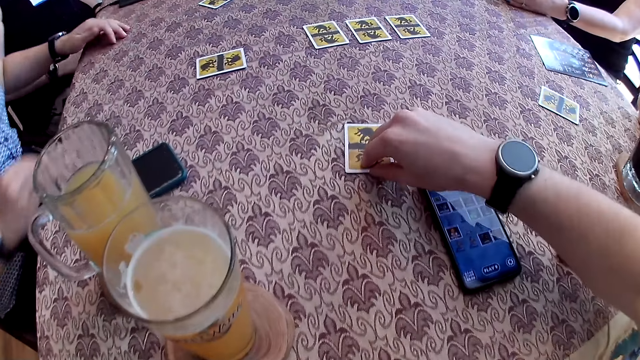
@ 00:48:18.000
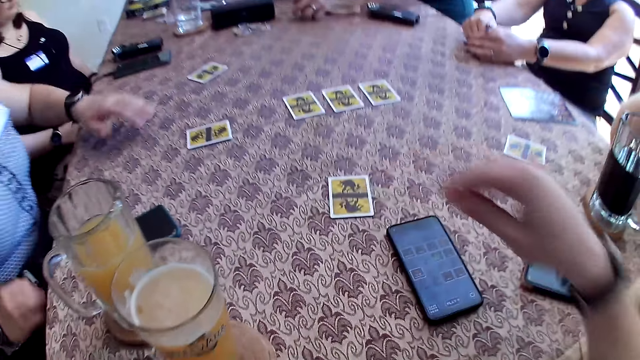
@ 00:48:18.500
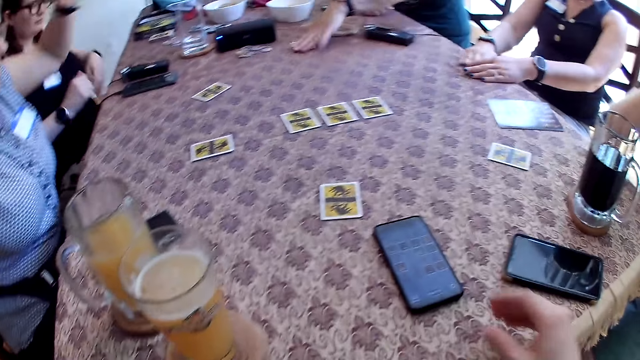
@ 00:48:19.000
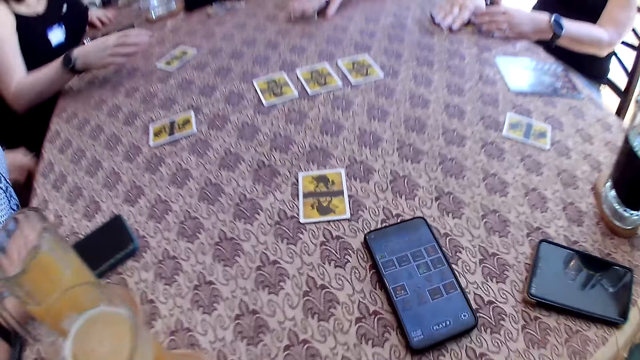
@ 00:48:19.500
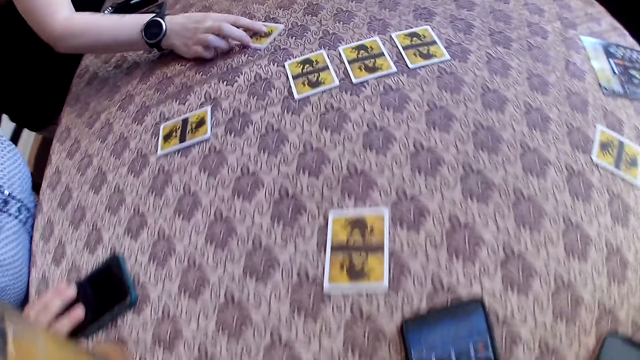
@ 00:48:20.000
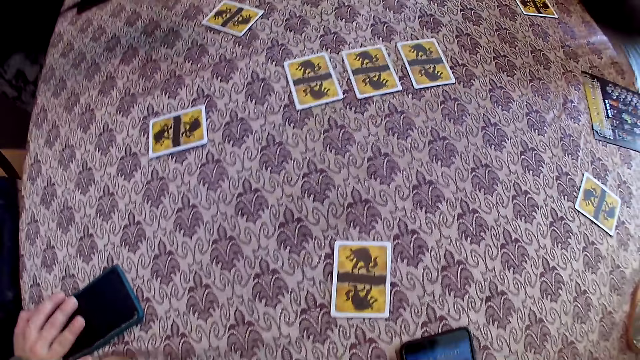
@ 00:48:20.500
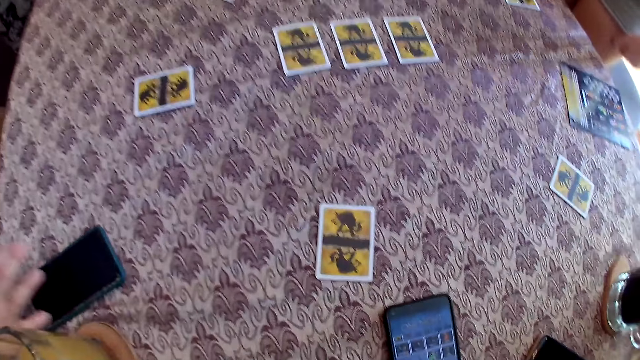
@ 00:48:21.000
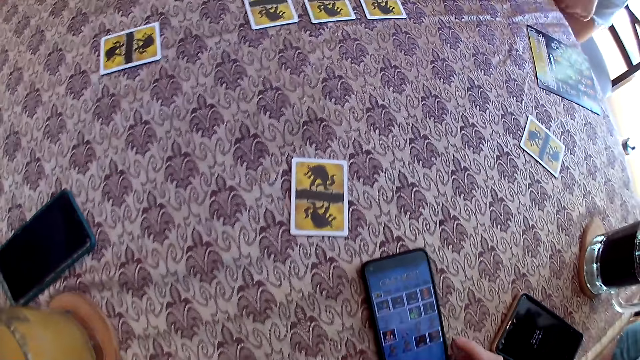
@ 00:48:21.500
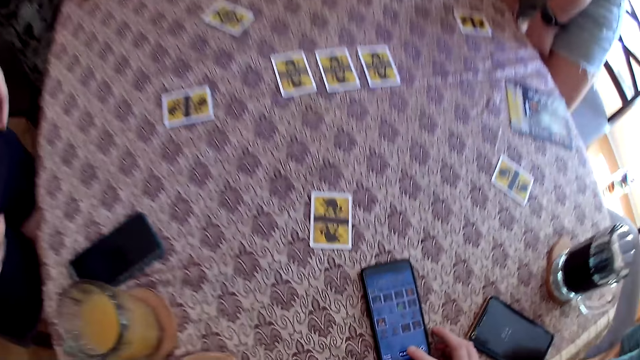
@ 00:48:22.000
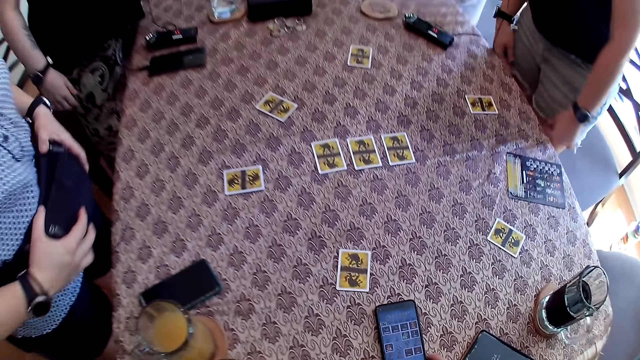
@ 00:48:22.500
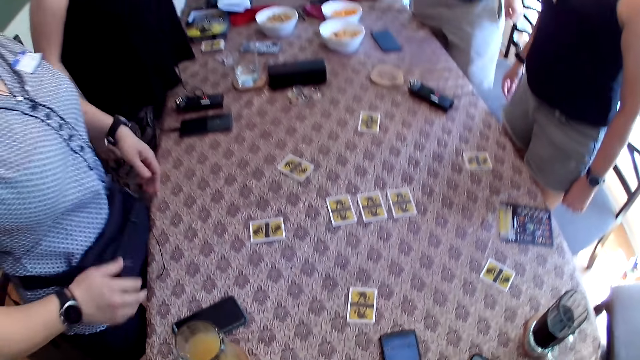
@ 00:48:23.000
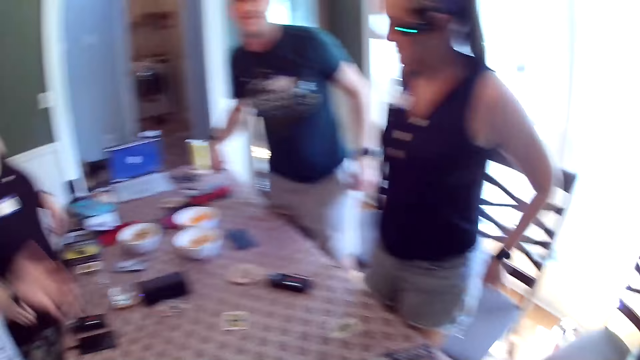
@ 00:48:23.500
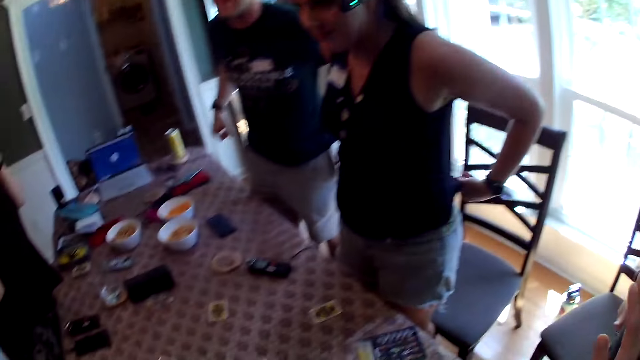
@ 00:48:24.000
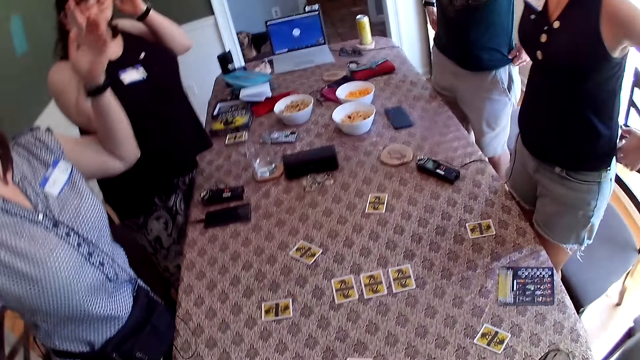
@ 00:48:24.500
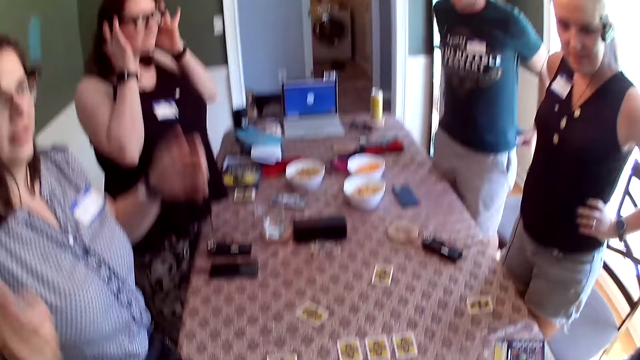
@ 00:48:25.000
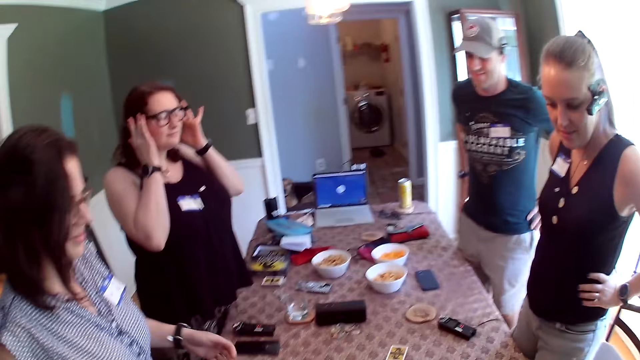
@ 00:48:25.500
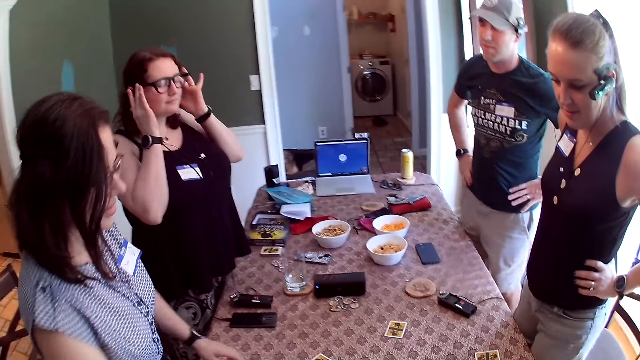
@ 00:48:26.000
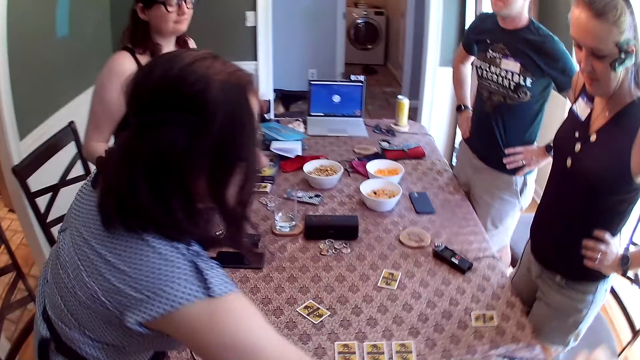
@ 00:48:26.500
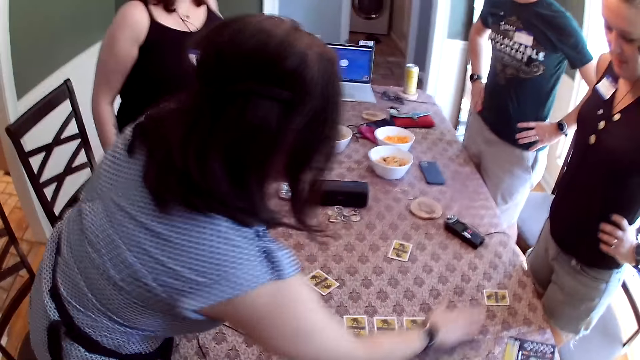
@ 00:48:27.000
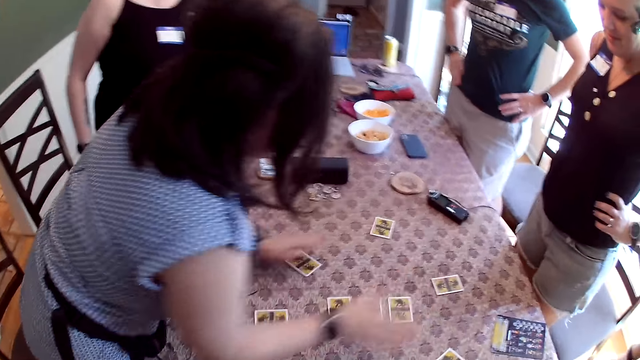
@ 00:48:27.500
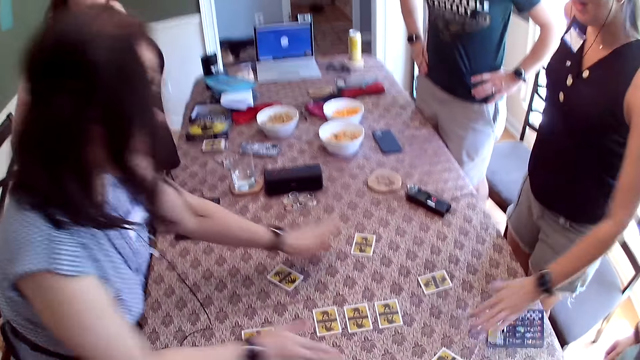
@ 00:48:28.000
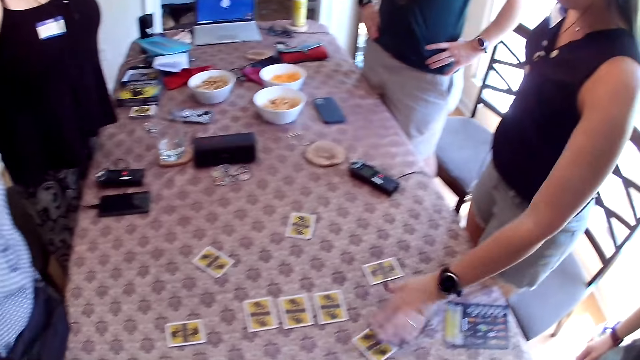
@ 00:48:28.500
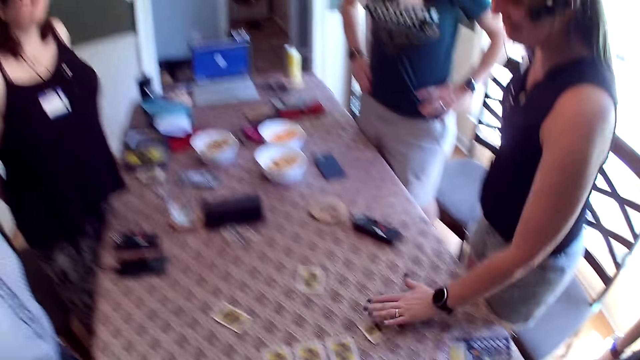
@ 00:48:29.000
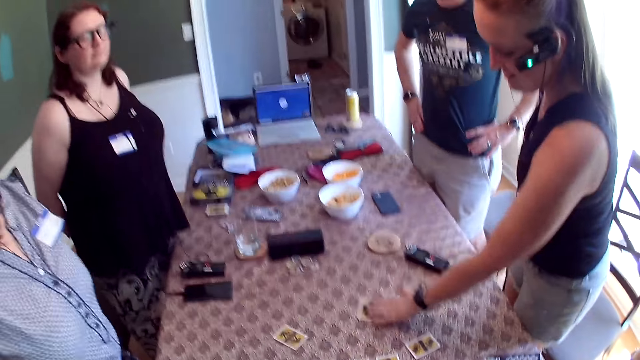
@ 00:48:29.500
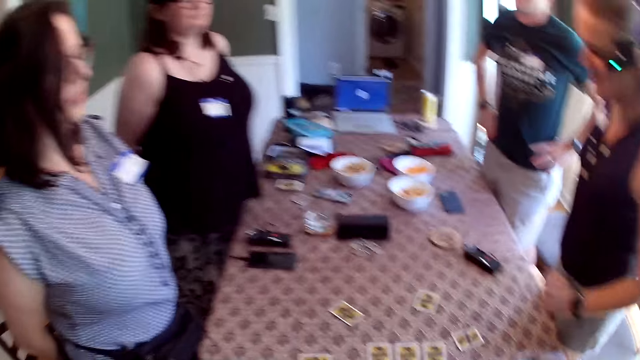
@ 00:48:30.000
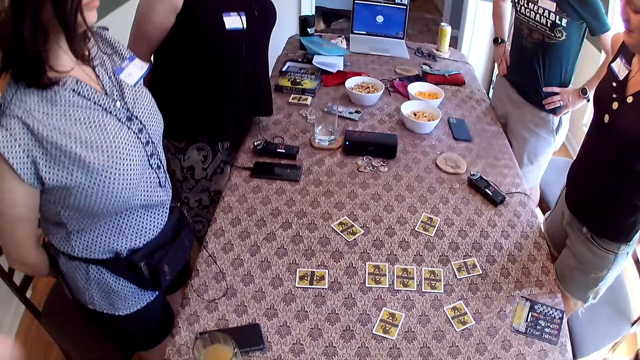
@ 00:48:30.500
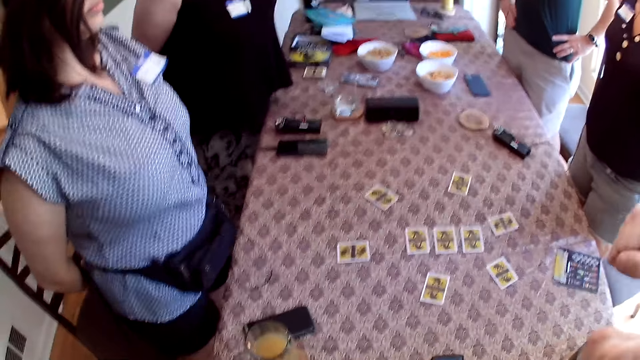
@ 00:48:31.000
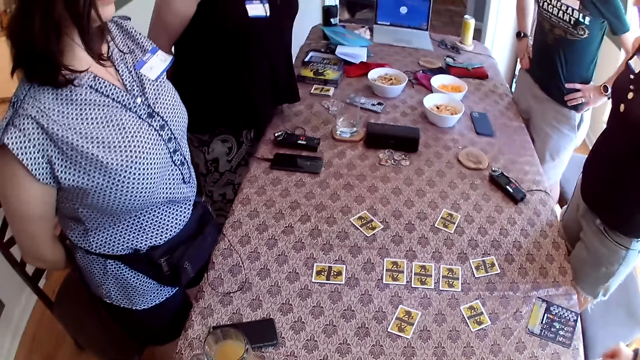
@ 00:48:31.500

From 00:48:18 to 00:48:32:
A man picks up the role card on the table with his left hand. The camera wearer moves a role card on the table with his right hand. A woman speaks to the group of people at the table. Another woman drops the role card on the table with her right hand. The man drops the role card on the table with his left hand. The camera wearer stands up with other persons. A third woman moves the role card on the table with her right hand. The first woman adjusts a waist bag with her hands. The camera wearer looks around. The third woman adjusts her pair of sunglasses with her hands. She adjusts some role cards on the table with her right hand. She adjusts the role cards on the table with her left hand. The second woman adjusts the role cards on the table with her left hand.

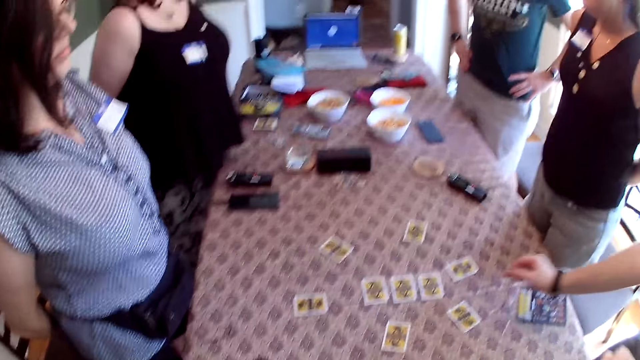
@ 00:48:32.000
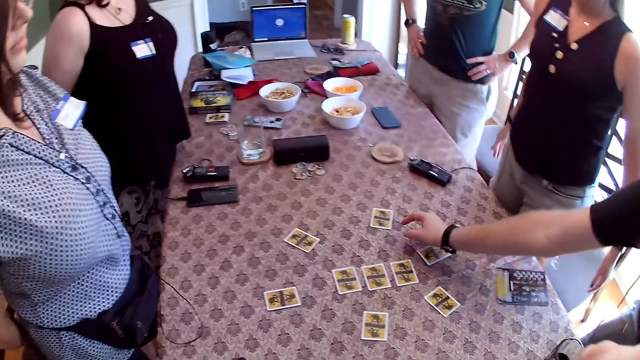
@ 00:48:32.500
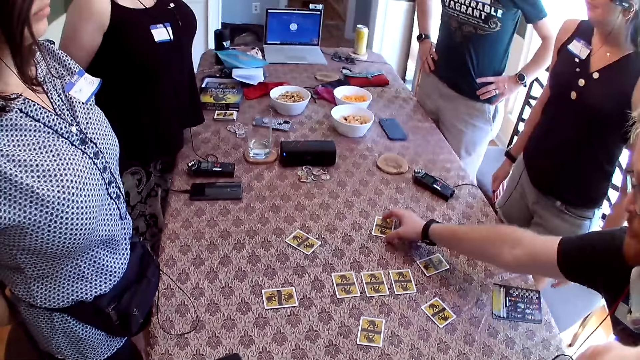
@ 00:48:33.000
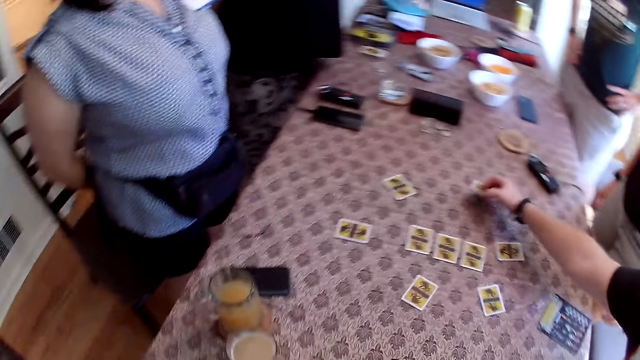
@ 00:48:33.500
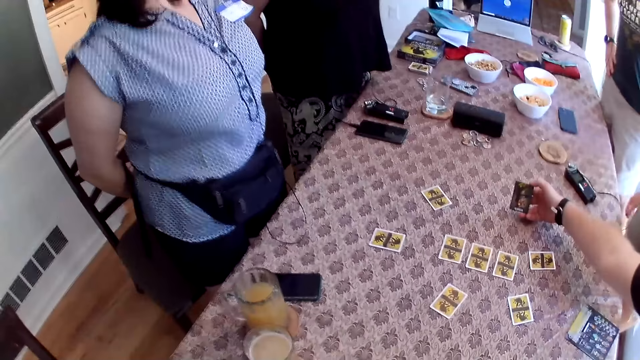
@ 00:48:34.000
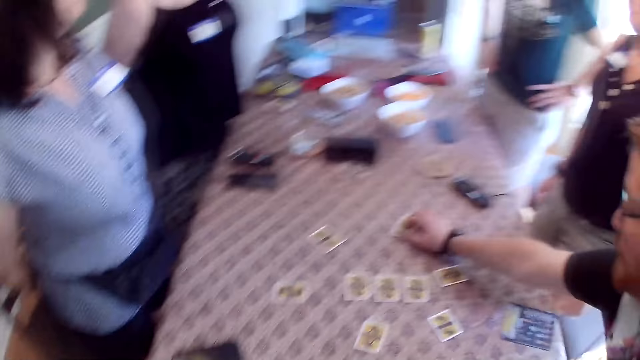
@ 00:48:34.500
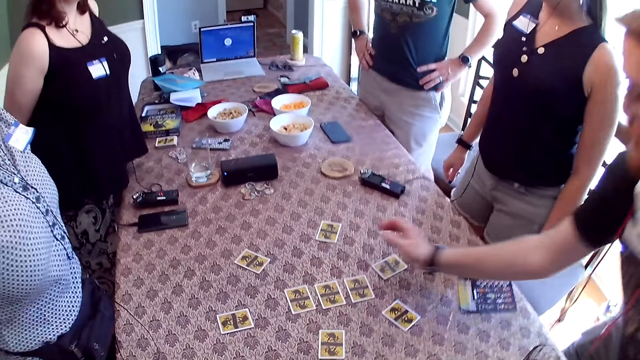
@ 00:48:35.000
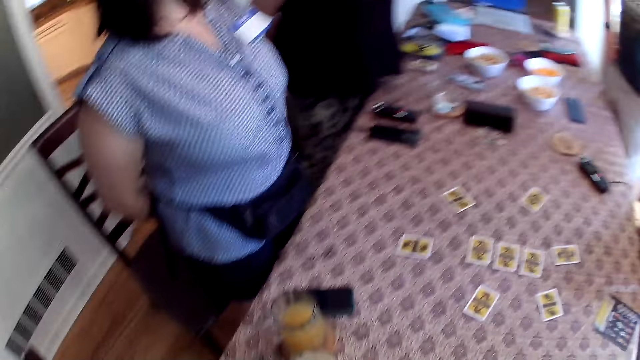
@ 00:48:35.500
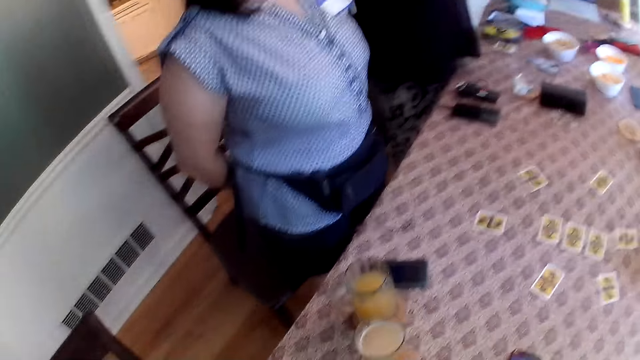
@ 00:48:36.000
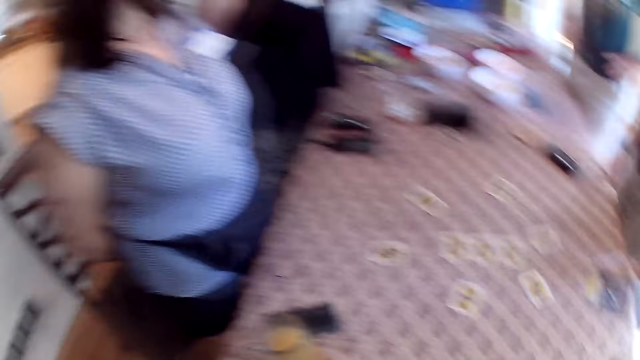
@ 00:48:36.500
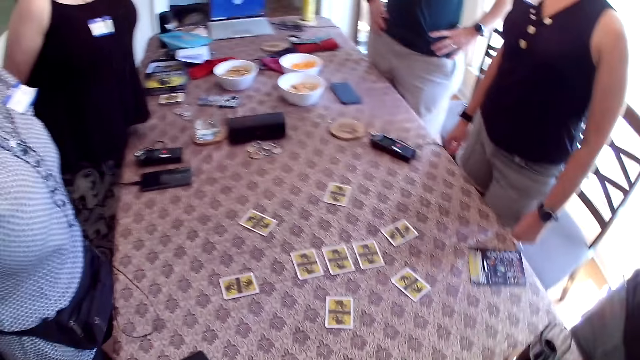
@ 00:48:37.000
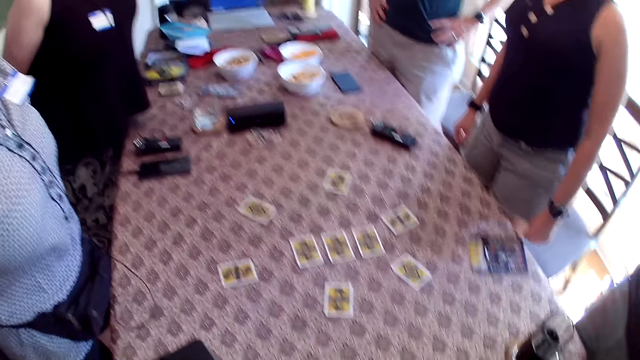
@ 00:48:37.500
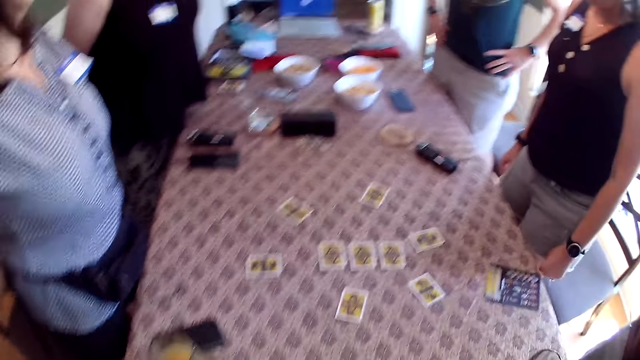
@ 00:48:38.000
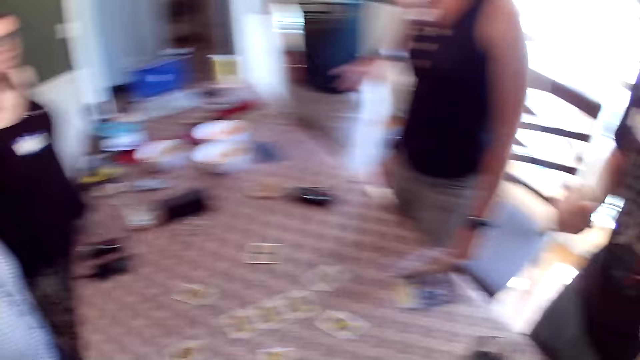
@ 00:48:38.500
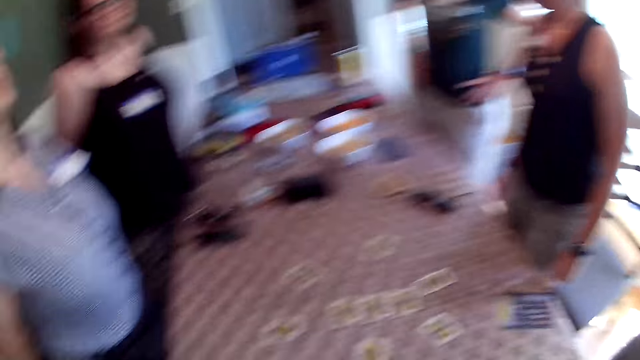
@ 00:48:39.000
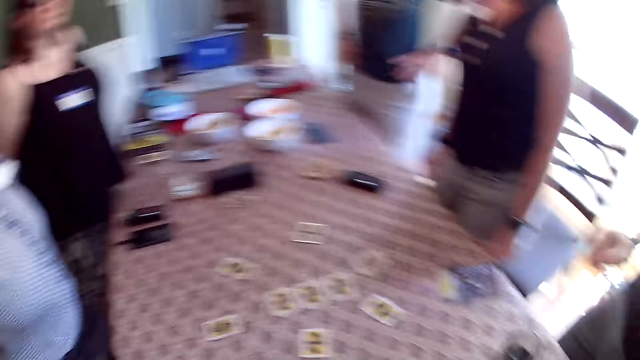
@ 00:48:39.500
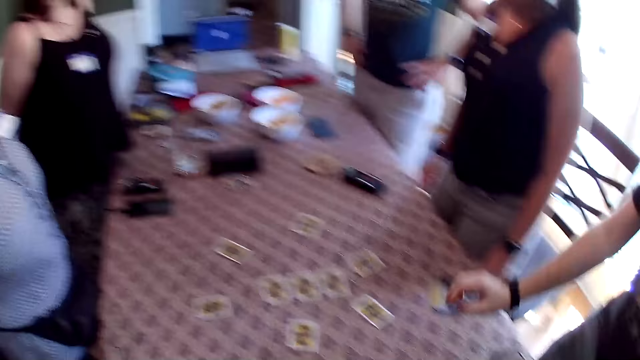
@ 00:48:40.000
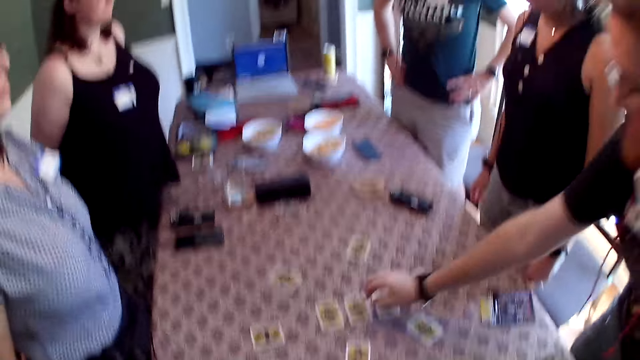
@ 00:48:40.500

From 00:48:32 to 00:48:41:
The man flips the card on the table with his right hand.
